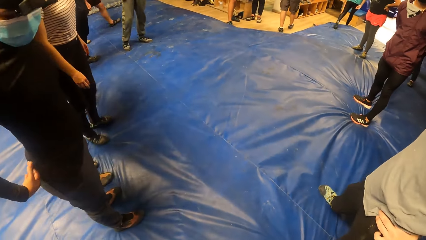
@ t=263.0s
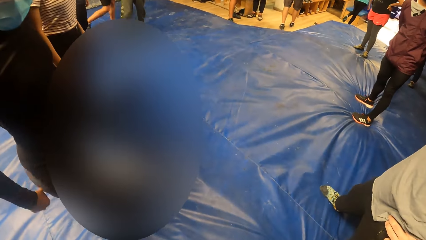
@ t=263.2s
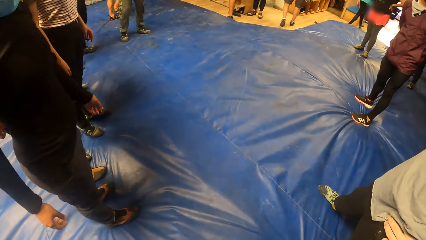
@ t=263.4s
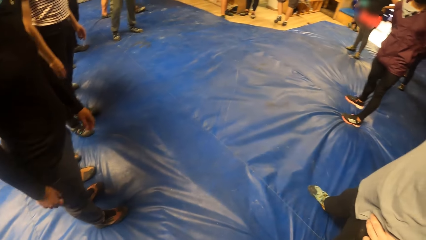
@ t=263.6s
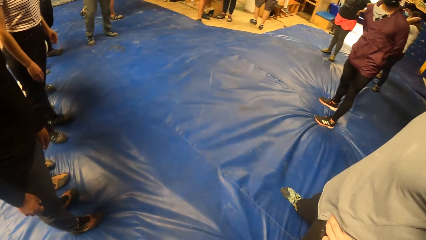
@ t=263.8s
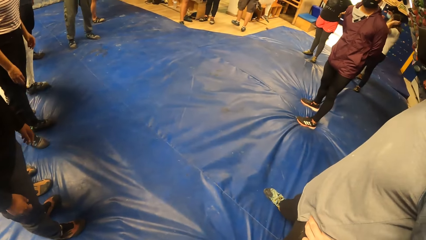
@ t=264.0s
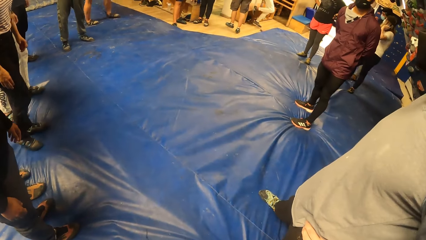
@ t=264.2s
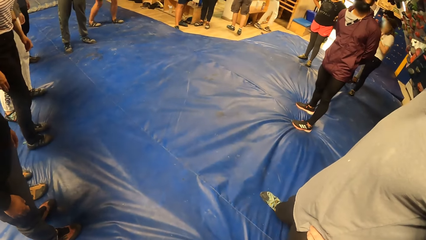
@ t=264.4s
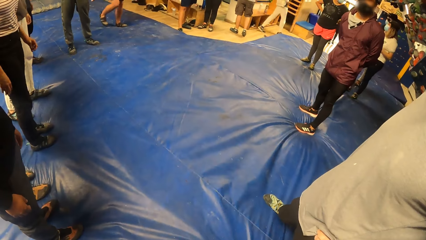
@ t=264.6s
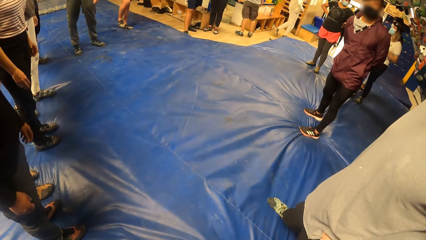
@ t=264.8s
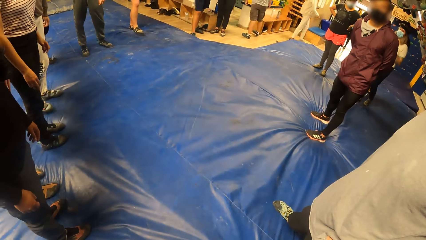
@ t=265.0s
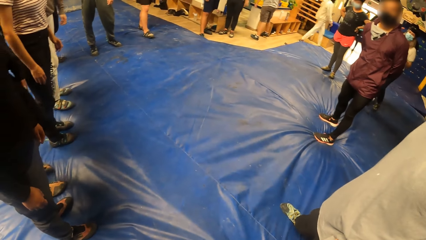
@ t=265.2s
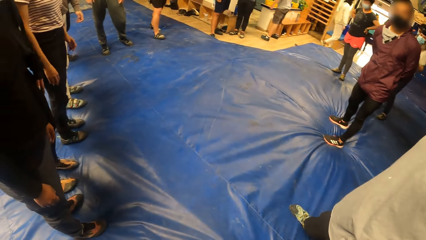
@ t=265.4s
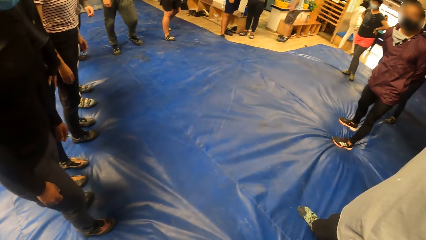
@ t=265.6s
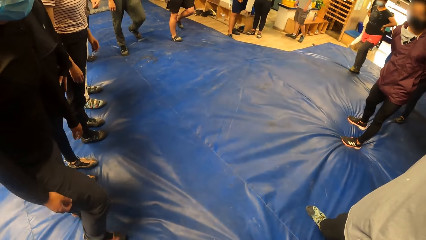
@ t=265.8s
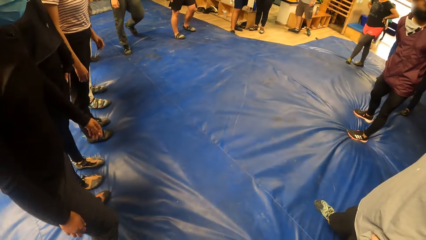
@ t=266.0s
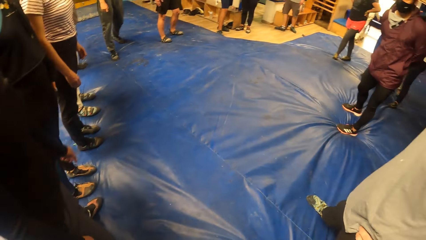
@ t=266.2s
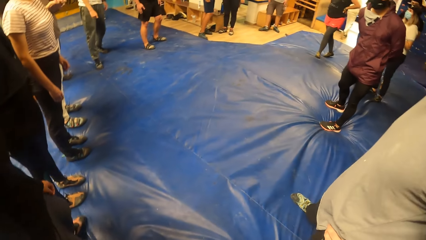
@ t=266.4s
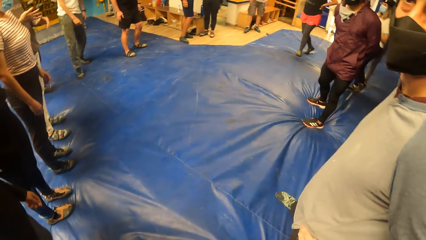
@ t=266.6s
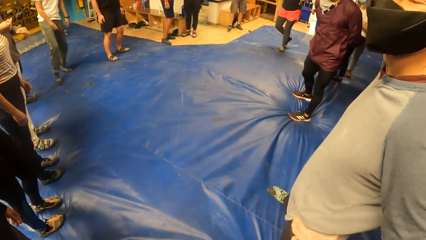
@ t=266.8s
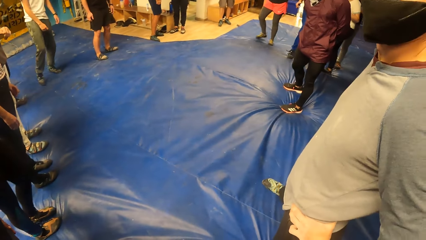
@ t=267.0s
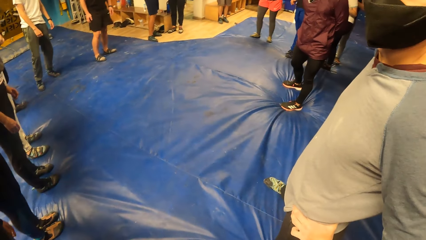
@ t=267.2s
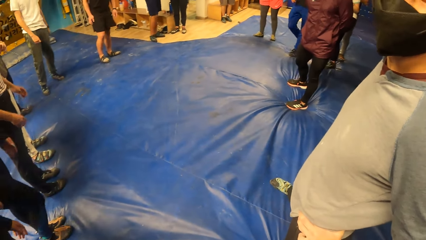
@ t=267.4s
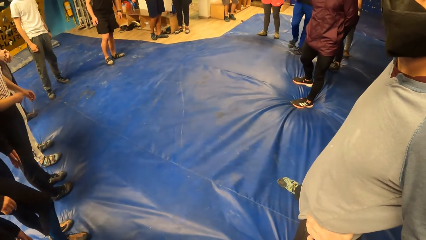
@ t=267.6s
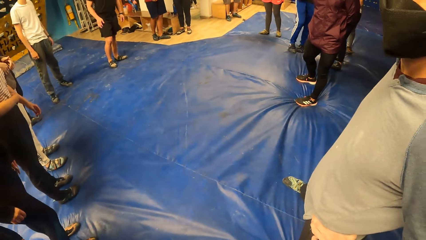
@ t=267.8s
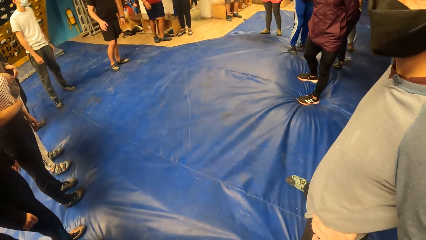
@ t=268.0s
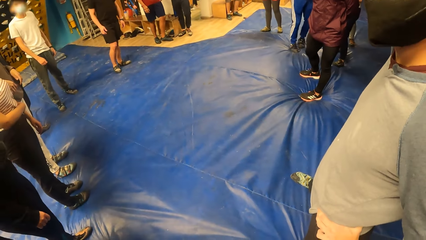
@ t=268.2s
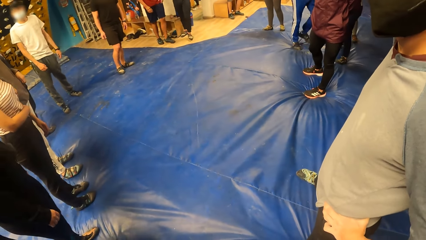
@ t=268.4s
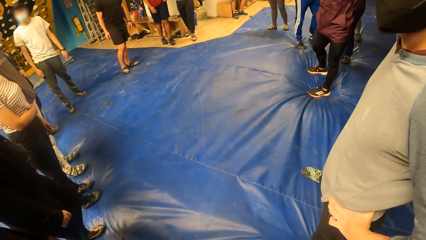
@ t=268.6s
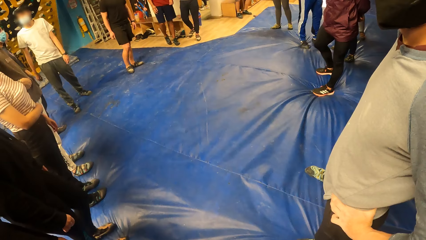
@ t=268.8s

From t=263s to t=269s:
The camera wearer interacts with the woman, the other woman, and a man.

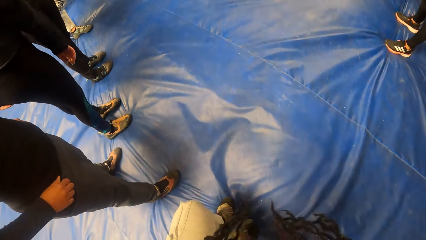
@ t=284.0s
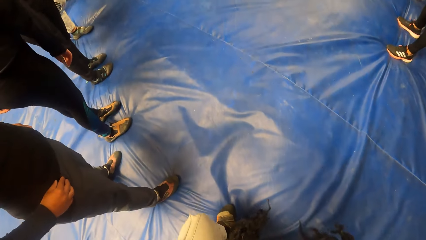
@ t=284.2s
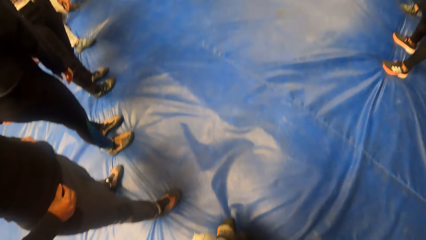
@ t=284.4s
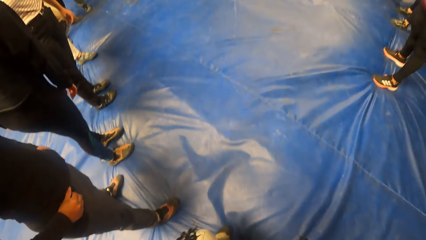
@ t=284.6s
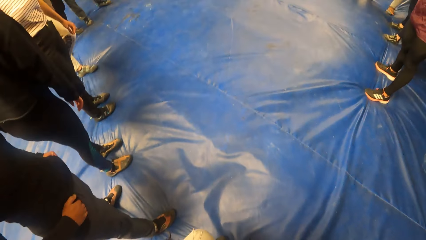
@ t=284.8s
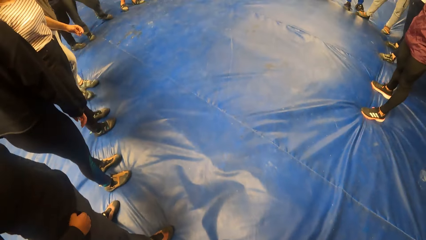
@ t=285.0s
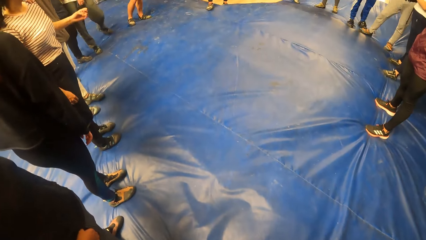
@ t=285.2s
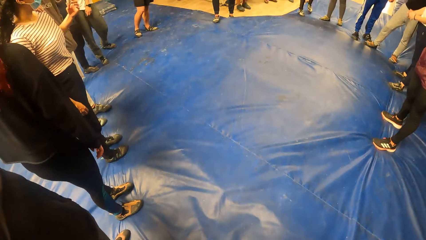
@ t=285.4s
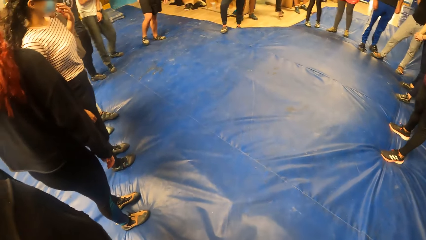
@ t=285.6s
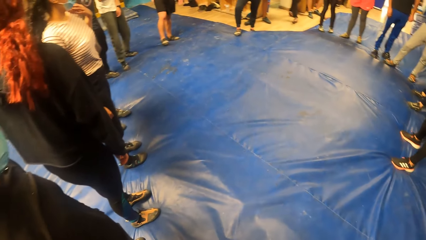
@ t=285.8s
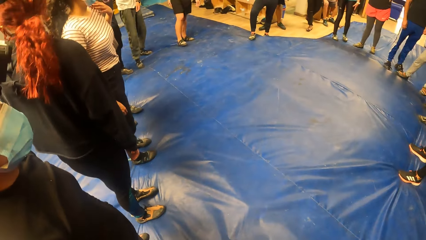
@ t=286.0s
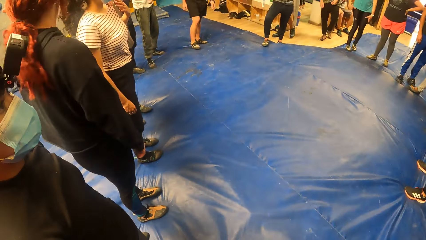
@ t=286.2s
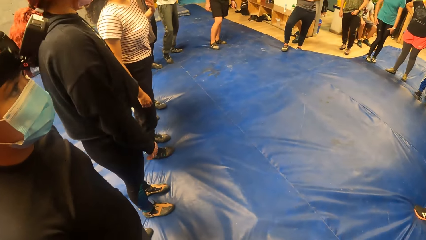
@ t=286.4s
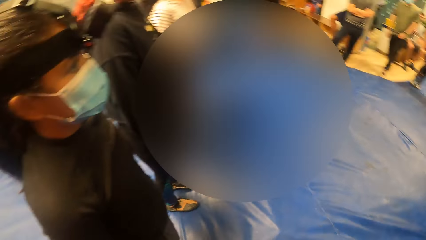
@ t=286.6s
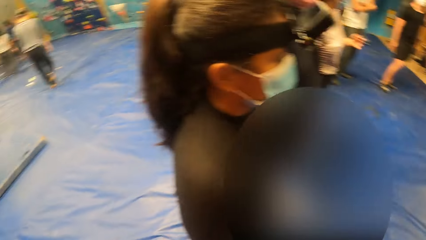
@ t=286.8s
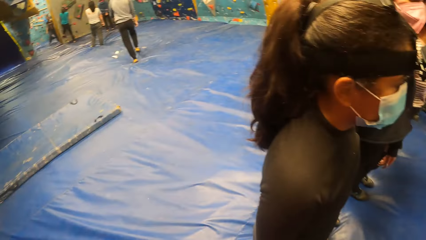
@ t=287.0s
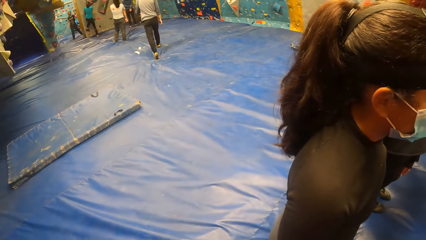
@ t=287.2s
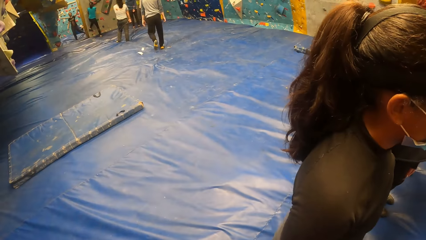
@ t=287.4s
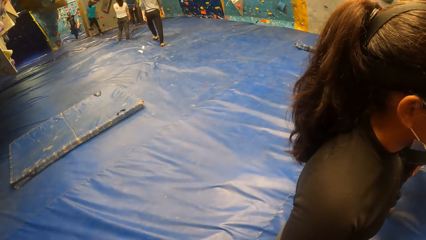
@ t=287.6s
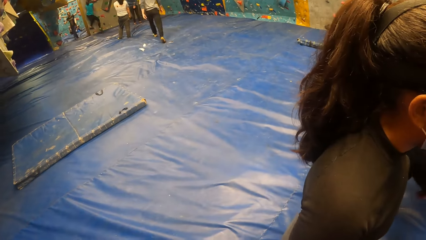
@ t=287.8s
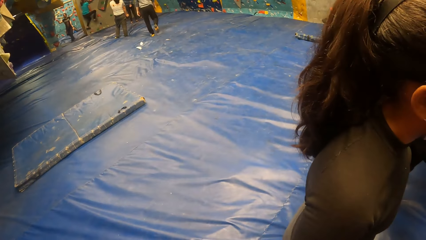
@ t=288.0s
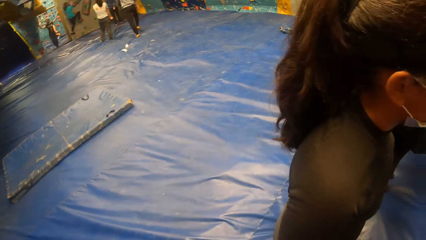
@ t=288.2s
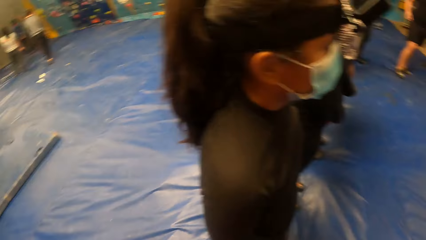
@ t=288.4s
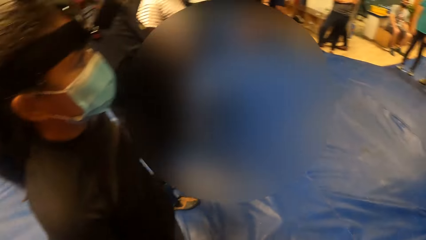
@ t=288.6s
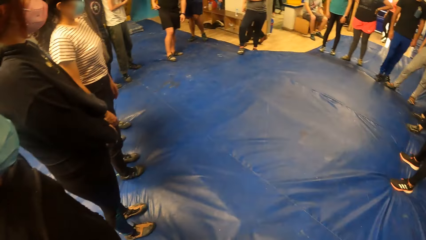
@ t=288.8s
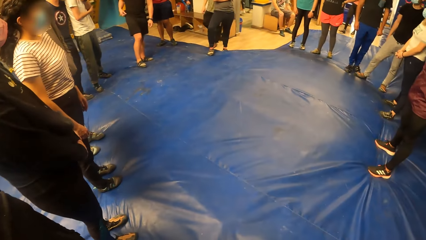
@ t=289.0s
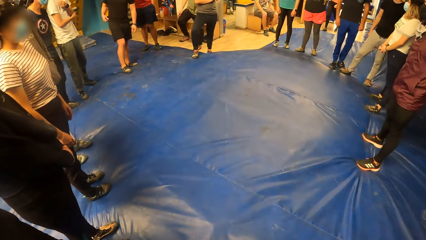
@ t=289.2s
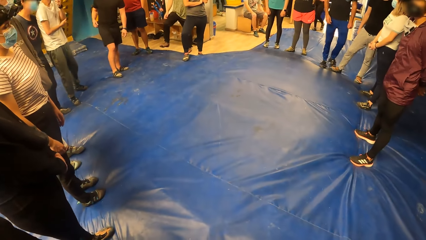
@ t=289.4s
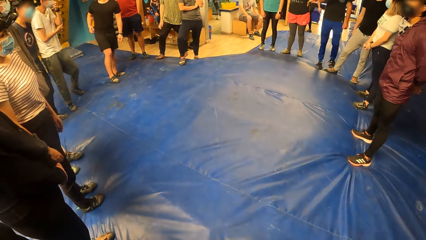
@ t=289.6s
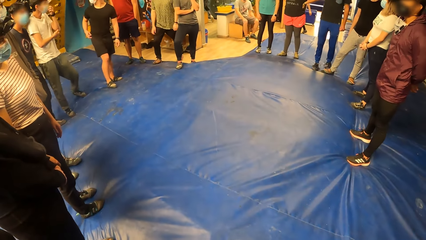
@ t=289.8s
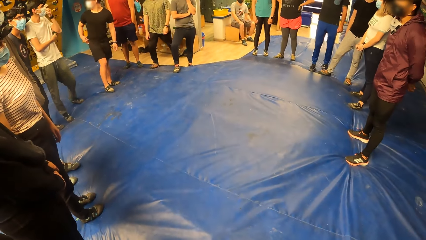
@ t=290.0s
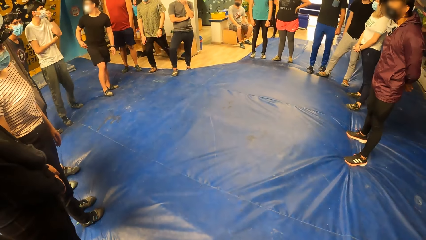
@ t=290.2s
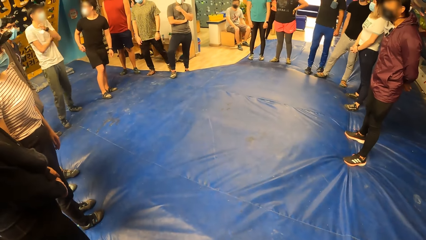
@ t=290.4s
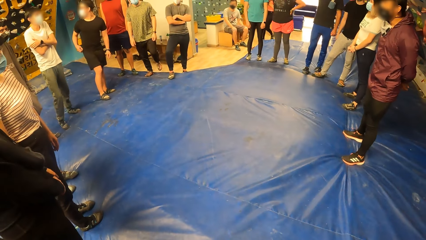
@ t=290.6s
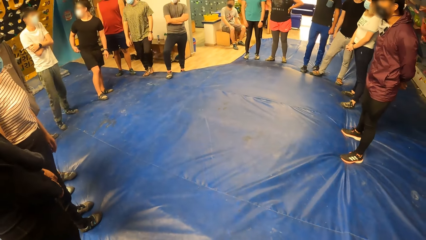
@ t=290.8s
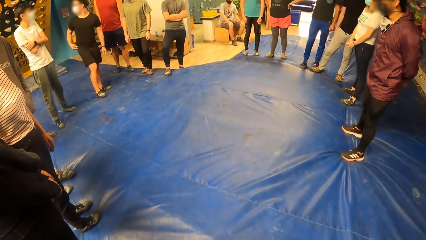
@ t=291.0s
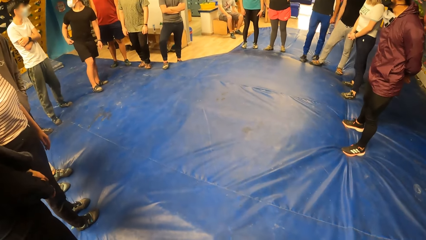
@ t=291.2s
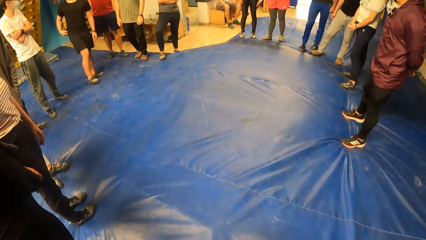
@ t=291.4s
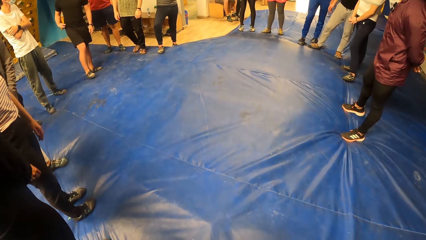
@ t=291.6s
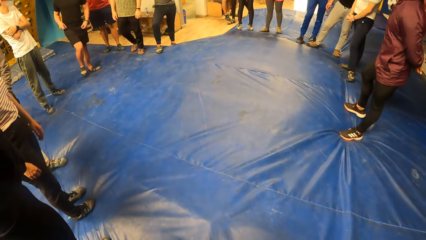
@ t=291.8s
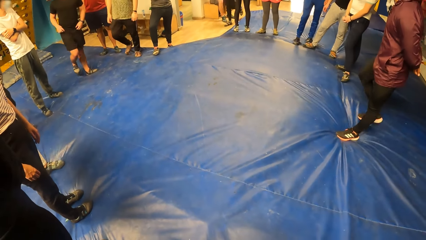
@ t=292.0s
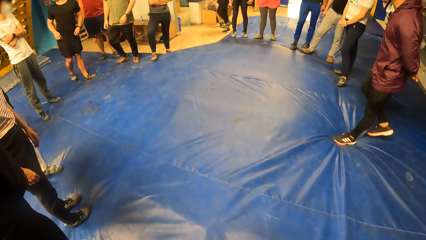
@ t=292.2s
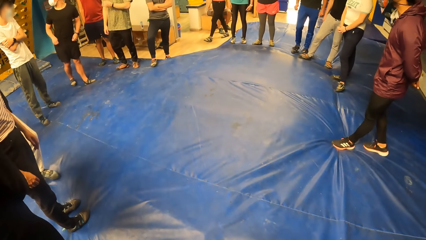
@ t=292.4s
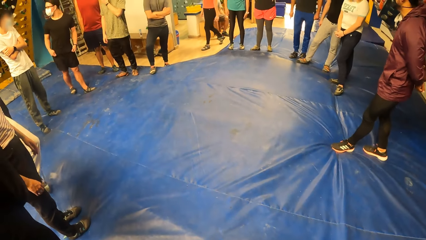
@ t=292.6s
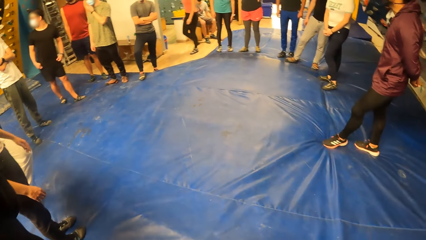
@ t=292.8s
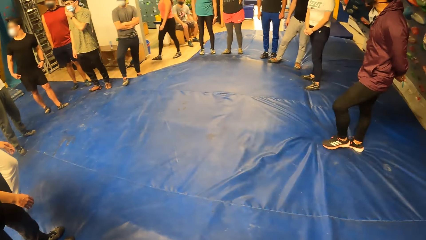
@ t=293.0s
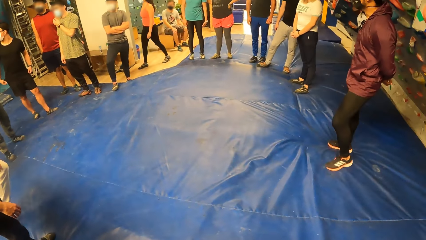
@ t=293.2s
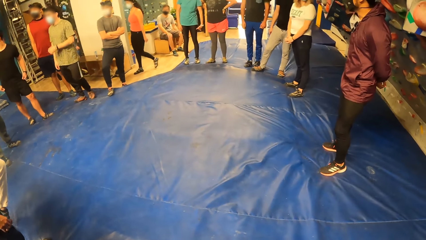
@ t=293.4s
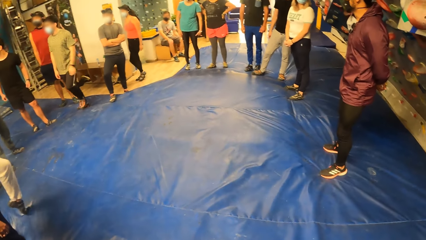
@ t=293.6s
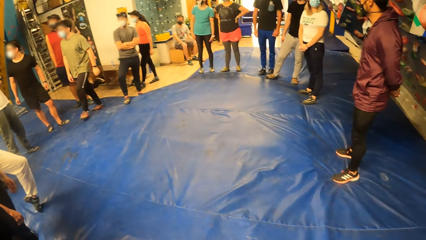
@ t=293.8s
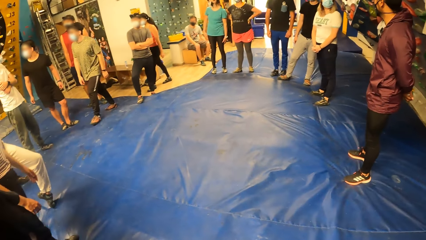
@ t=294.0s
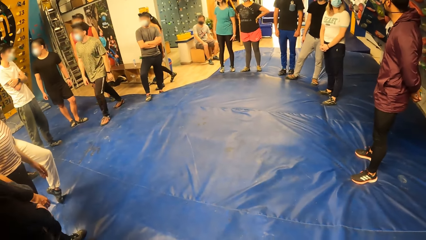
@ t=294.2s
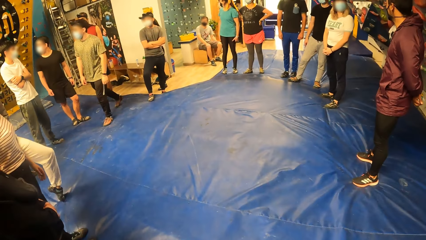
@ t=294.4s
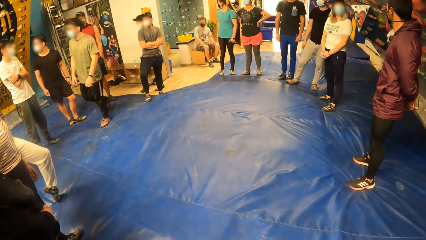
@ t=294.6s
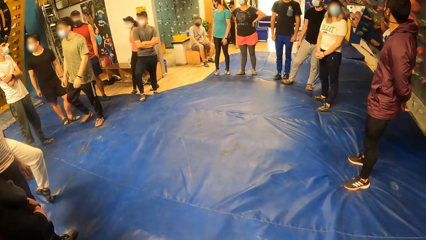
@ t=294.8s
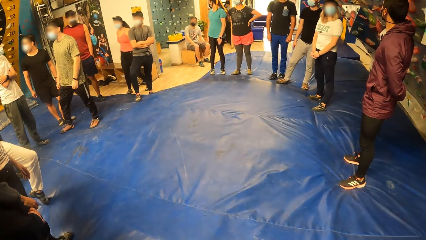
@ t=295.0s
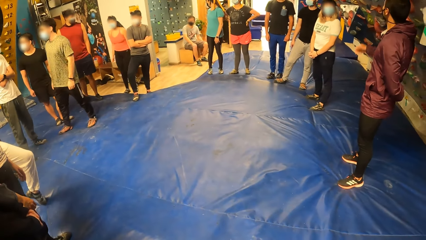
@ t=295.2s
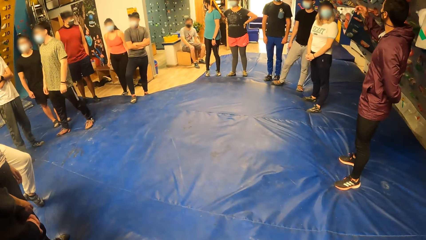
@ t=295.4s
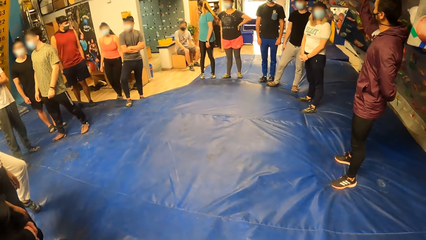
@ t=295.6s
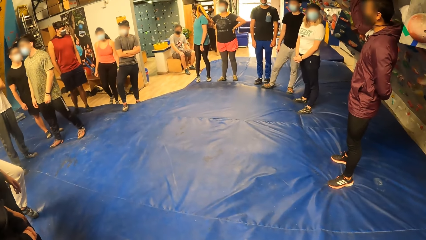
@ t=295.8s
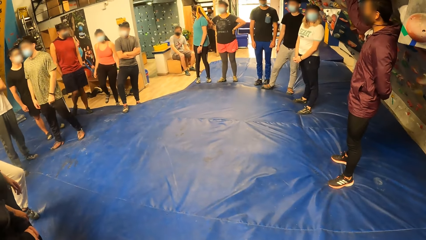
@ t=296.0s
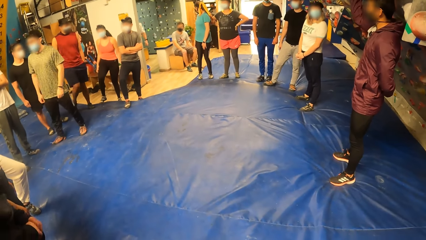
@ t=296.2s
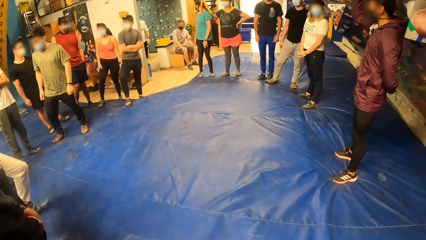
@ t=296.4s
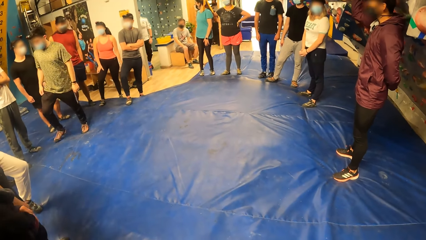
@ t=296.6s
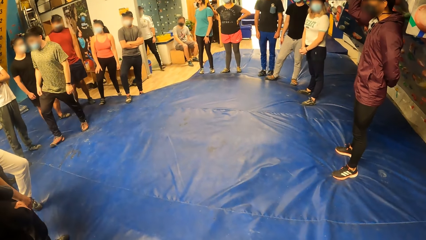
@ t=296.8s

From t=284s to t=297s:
The camera wearer looks around. A woman rock climbs. The camera wearer stares at the floor, bends down, and looks around.
